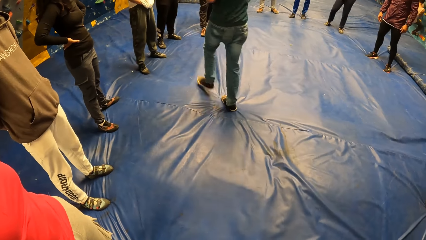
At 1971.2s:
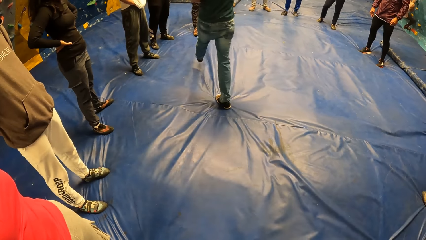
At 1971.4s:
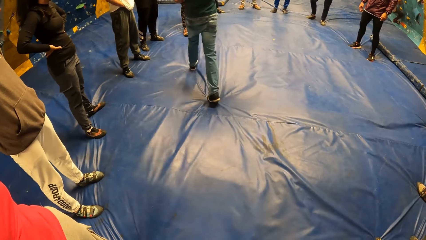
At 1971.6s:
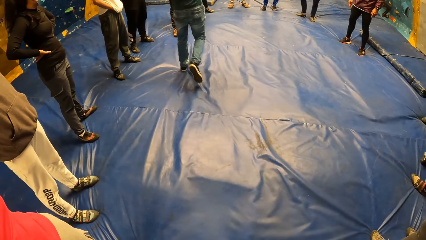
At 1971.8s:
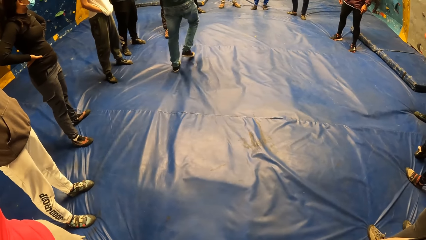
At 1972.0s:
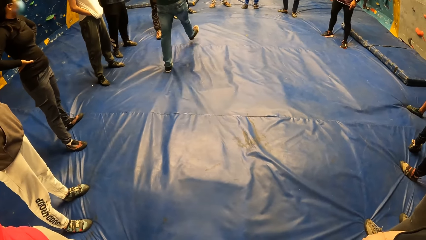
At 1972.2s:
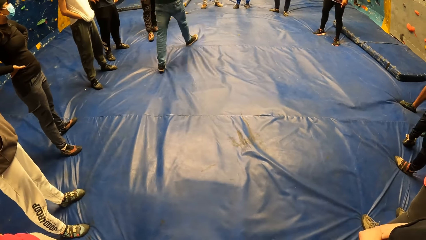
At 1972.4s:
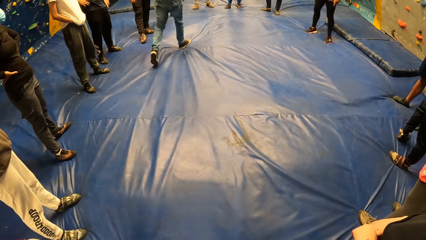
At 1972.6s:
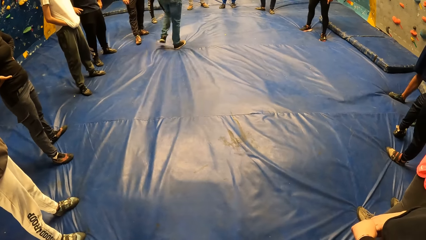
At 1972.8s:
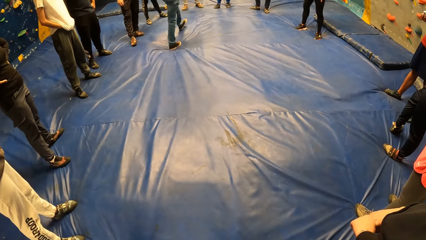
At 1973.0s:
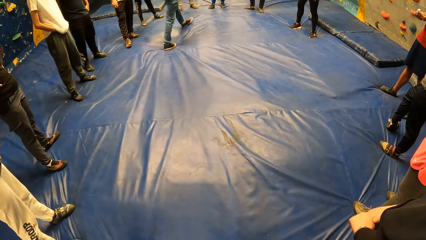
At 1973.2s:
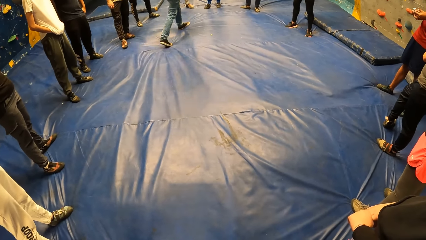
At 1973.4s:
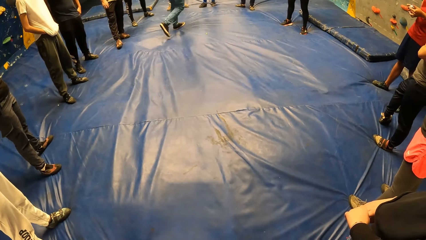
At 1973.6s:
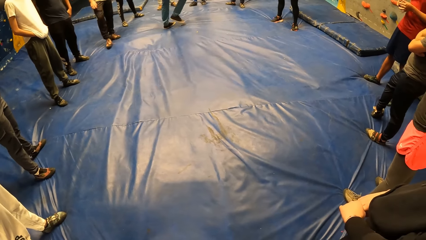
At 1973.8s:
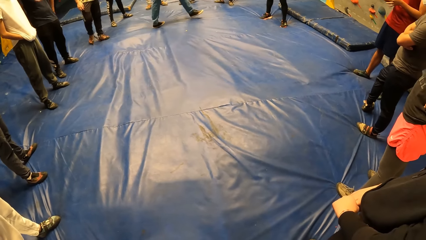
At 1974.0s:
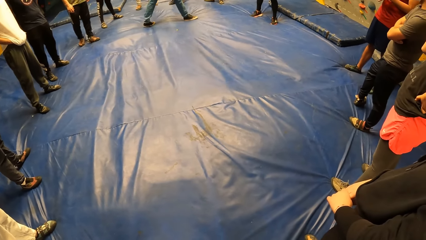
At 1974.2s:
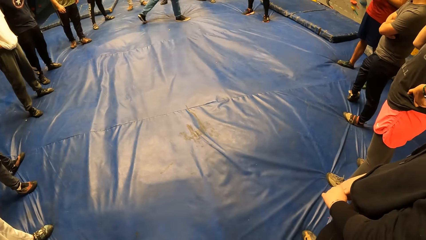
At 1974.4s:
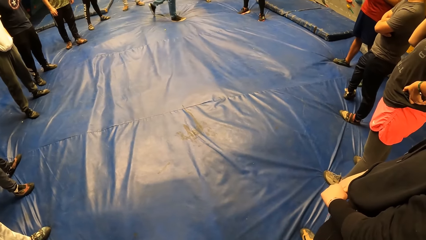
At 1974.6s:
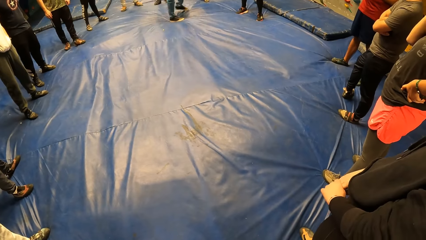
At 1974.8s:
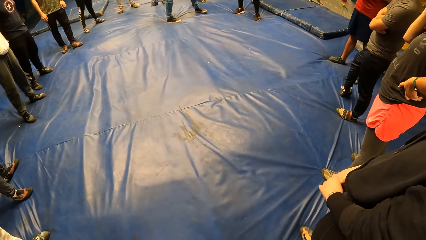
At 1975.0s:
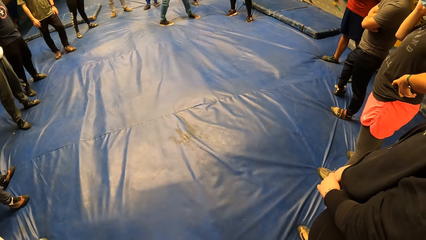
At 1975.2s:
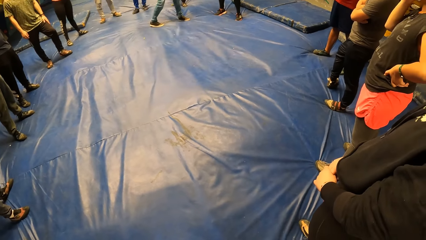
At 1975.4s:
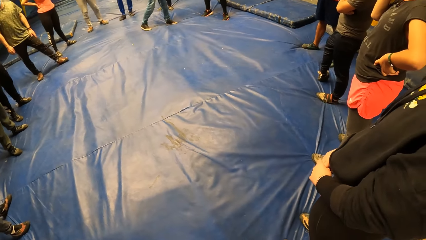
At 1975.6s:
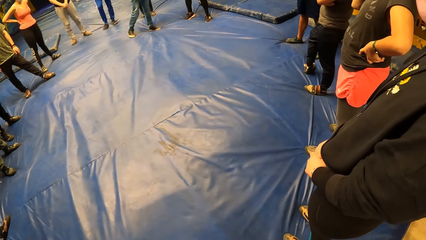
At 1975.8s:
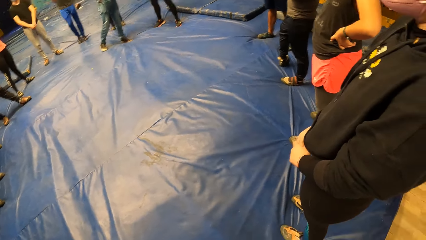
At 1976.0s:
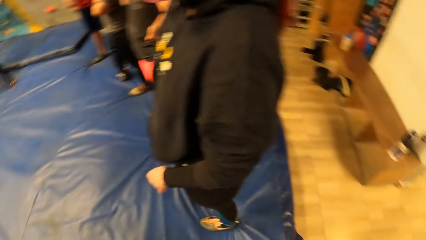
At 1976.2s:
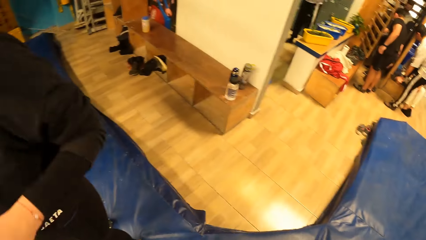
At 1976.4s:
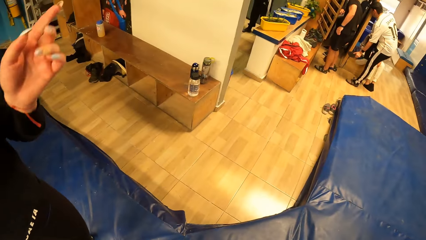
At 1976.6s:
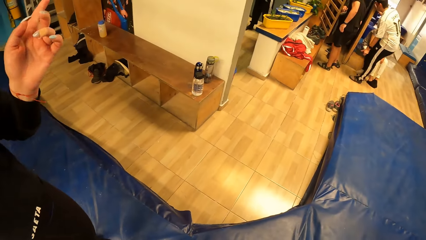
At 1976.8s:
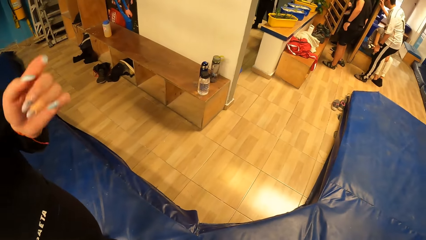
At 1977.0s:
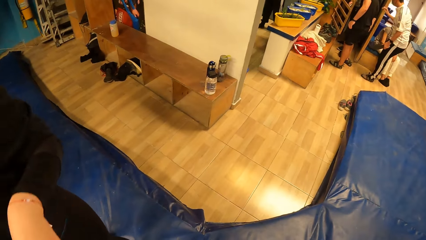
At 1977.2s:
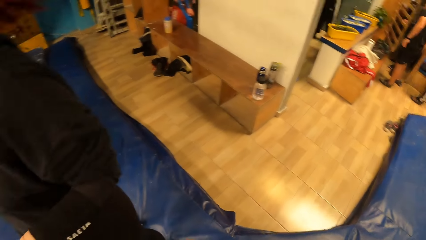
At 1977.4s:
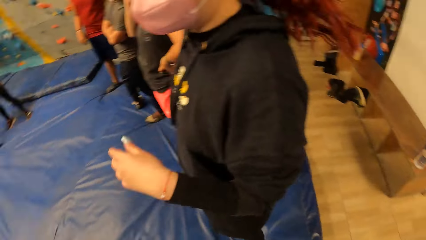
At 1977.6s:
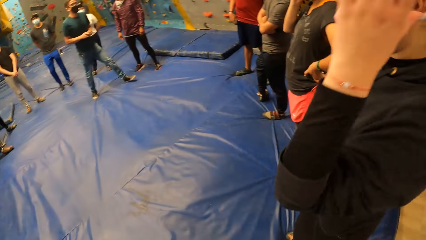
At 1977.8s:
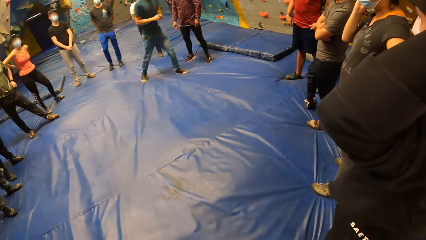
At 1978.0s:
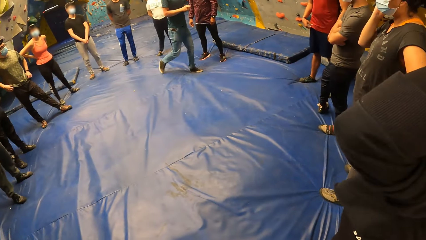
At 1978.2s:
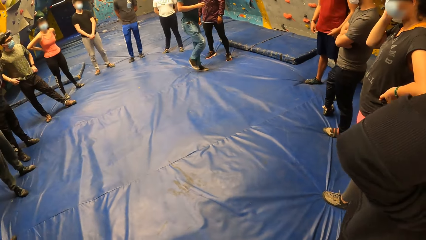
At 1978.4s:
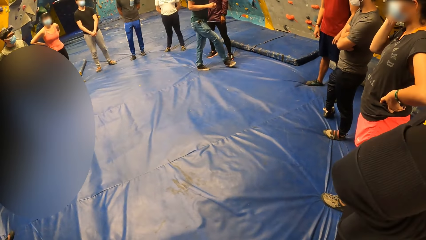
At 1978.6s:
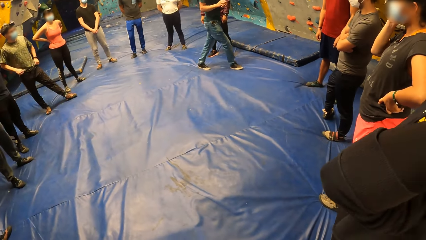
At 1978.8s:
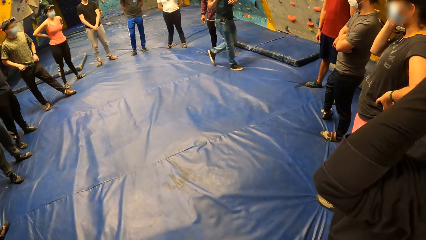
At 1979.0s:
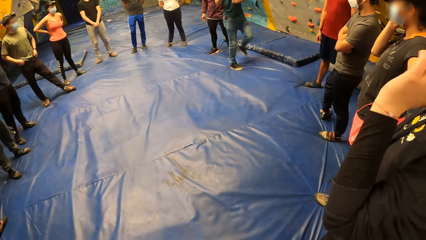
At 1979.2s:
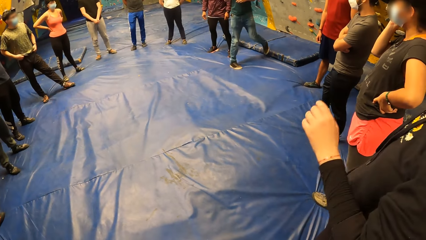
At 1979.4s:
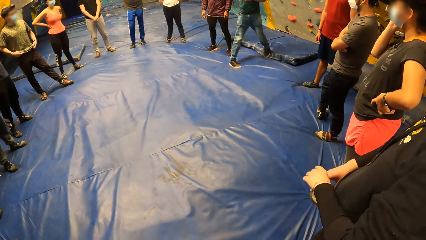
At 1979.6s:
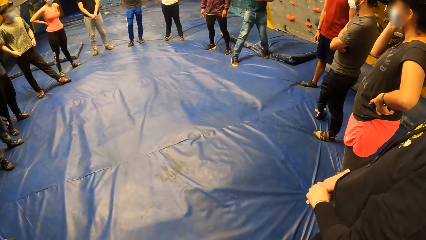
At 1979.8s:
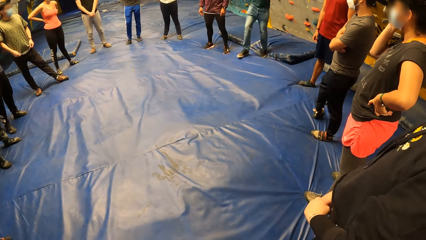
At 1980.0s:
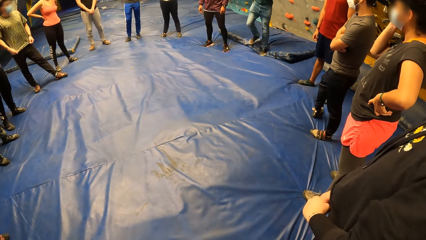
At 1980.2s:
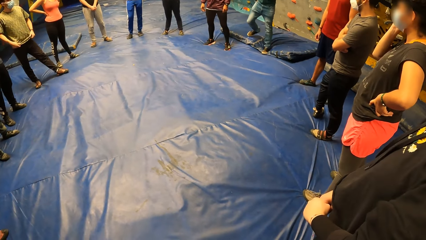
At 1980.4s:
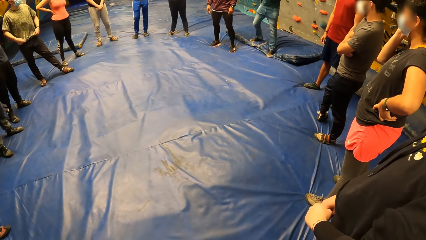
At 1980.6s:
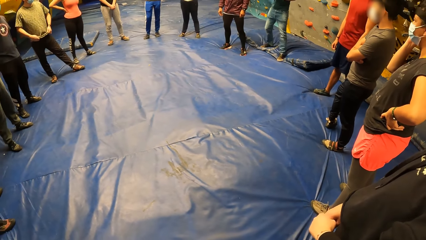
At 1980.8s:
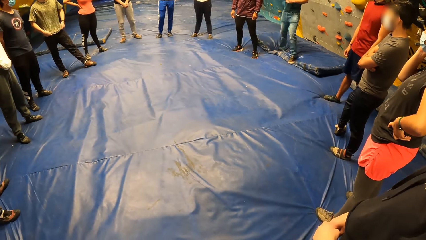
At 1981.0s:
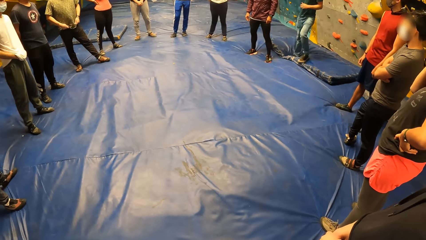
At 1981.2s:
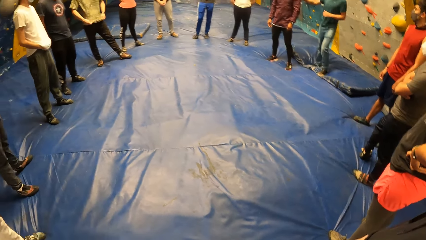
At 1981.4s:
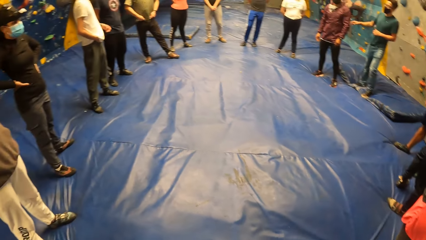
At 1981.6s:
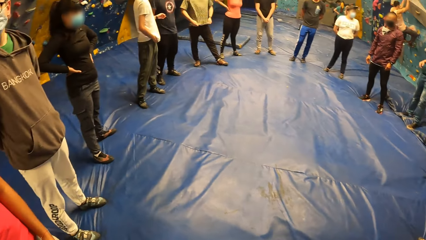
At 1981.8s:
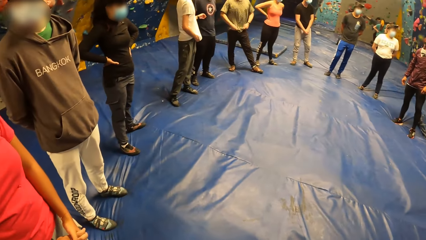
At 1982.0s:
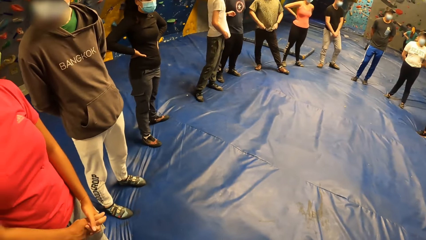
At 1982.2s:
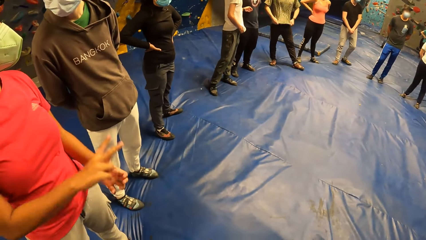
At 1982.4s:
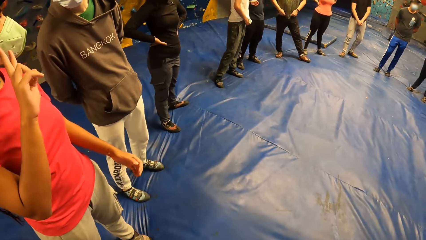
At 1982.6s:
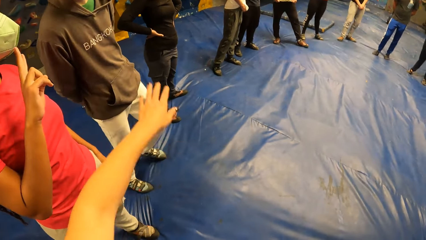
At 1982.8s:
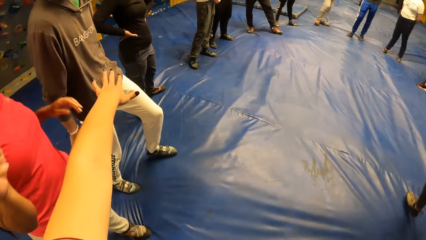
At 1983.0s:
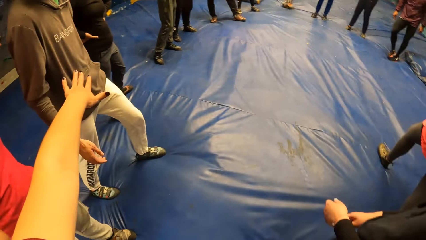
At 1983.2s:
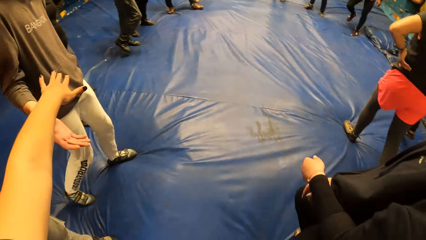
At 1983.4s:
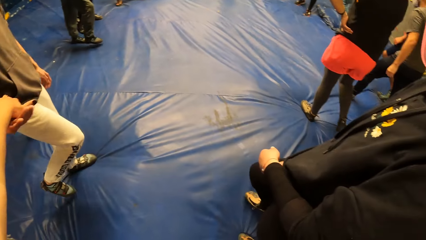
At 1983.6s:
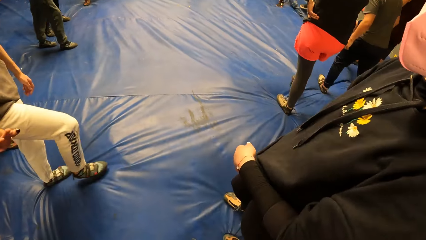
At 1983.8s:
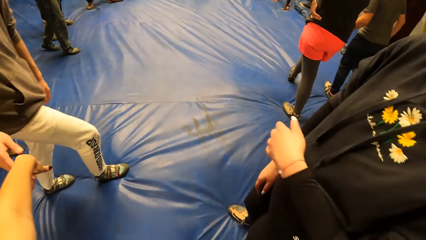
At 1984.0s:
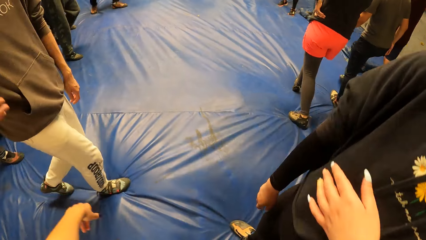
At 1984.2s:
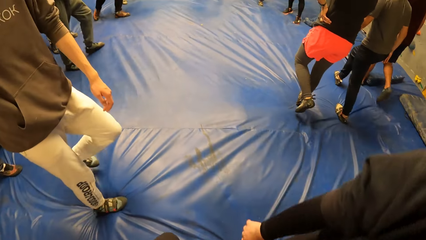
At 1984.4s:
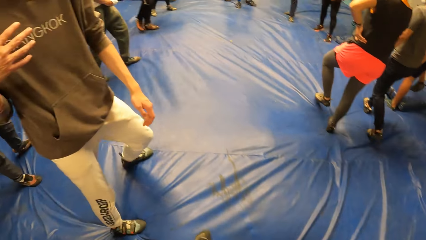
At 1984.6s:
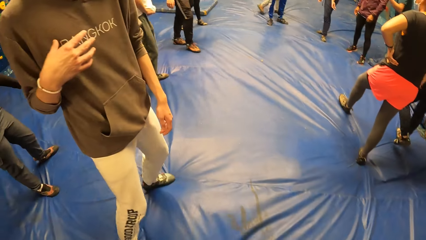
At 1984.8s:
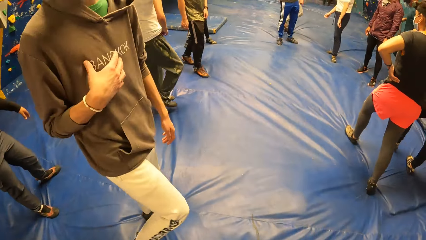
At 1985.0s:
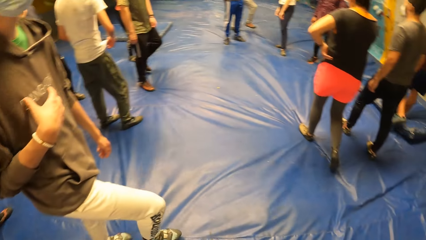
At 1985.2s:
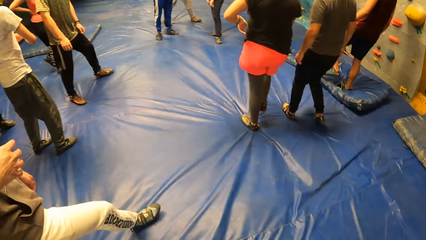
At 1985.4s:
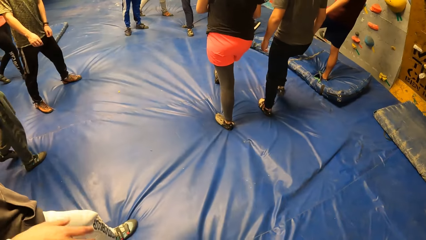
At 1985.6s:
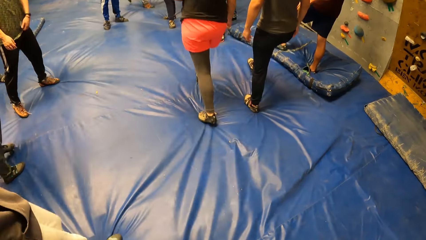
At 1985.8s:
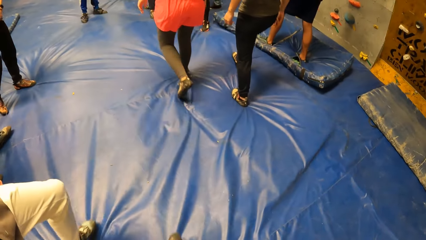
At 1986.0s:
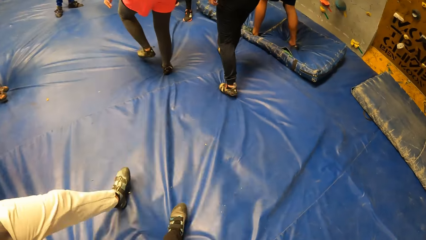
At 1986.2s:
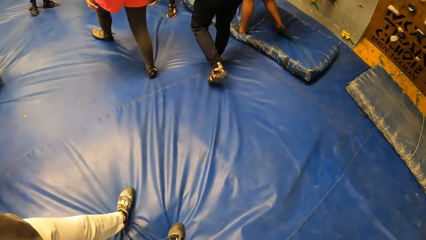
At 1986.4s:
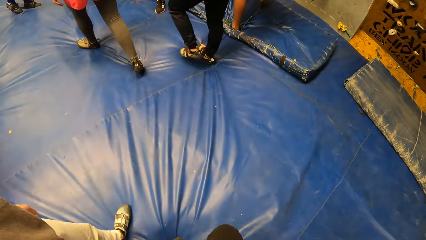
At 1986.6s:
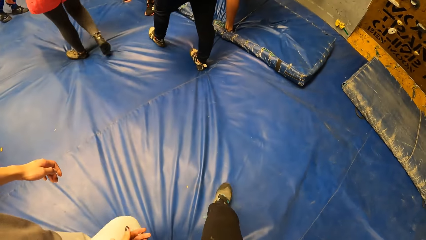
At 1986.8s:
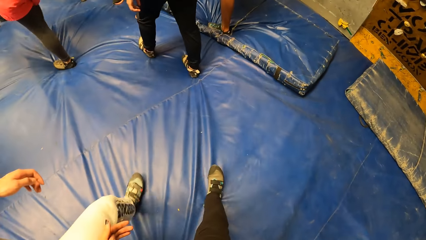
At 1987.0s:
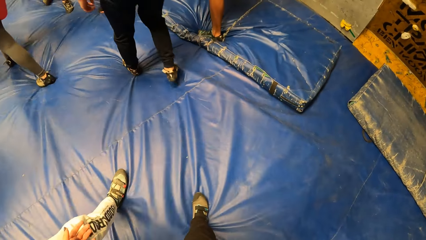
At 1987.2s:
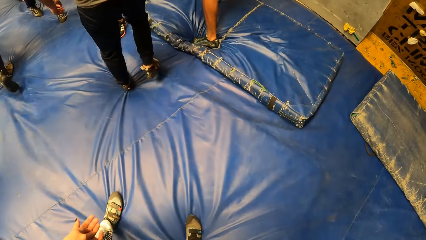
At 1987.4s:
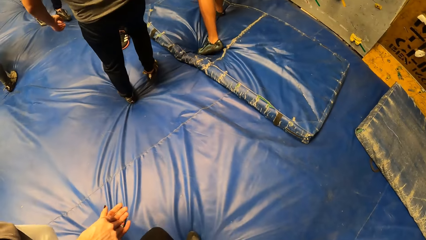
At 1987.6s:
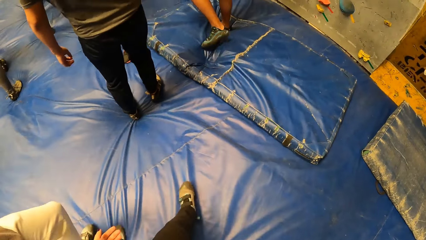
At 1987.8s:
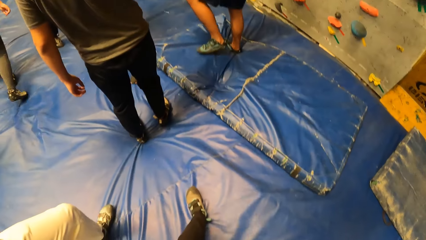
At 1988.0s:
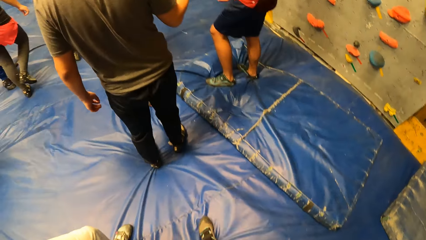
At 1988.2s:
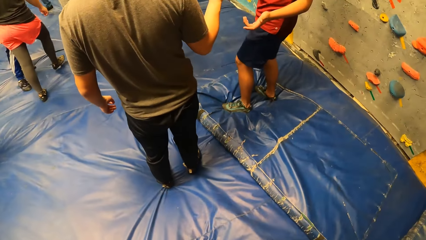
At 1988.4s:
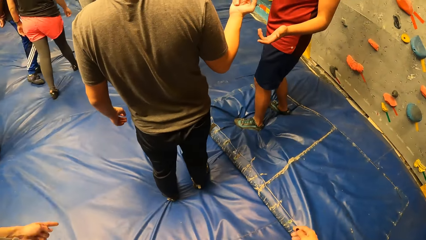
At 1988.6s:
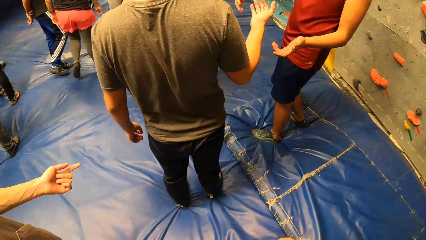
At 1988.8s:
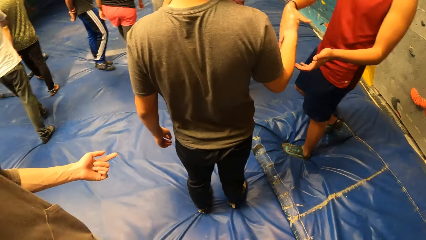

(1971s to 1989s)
The camera wearer looks around the room. A woman talks to the camera wearer. A person walks around the room. The camera wearer stares at the other people inside the room. She walks towards a bouldering wall, holds a man's right hand with her left hand, and talks to the man. The man talks to the camera wearer. The camera wearer and other people walk around the room.
